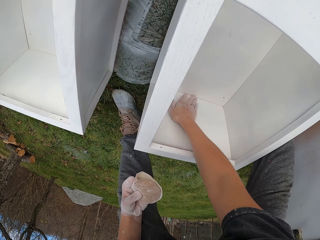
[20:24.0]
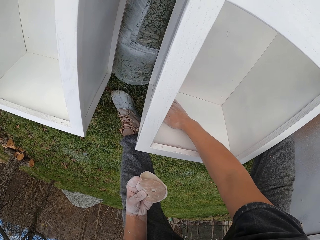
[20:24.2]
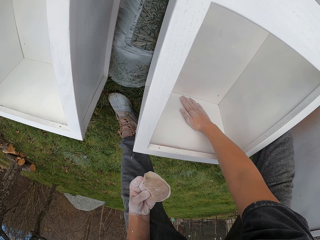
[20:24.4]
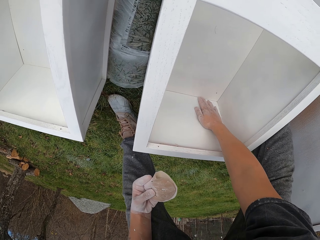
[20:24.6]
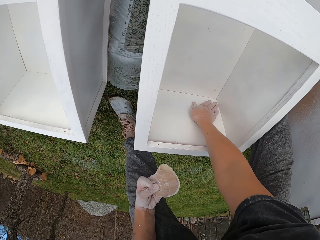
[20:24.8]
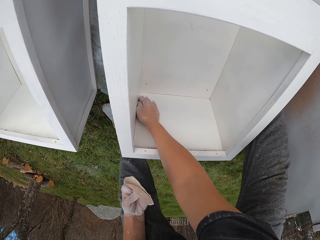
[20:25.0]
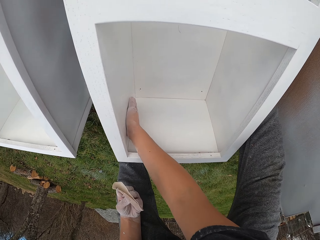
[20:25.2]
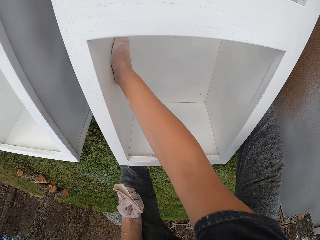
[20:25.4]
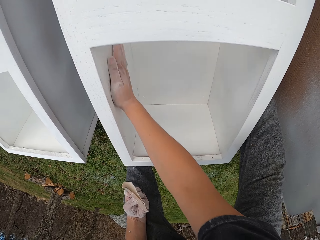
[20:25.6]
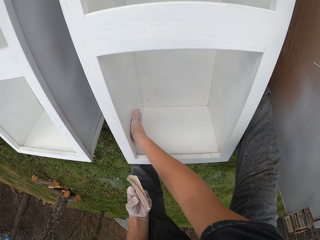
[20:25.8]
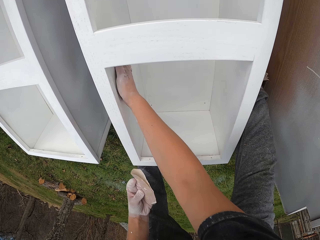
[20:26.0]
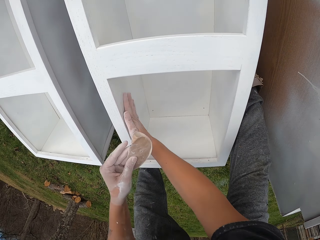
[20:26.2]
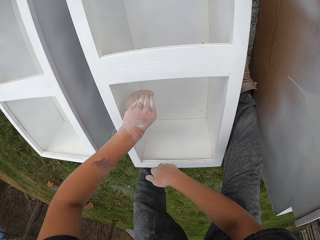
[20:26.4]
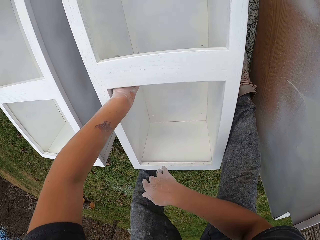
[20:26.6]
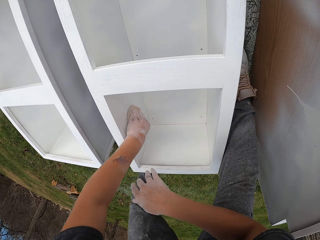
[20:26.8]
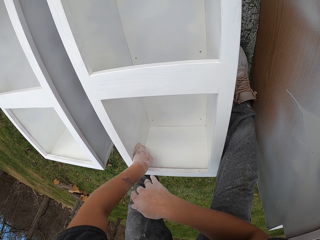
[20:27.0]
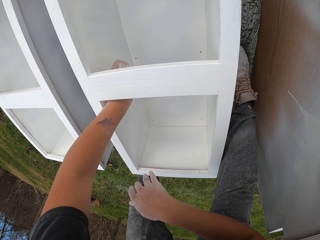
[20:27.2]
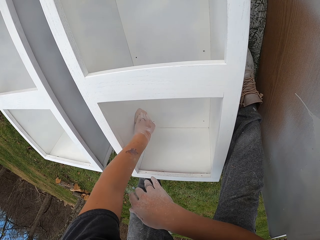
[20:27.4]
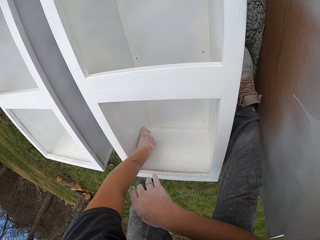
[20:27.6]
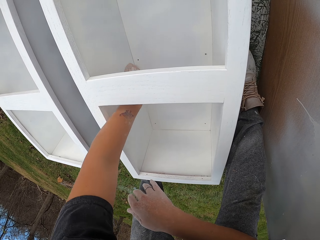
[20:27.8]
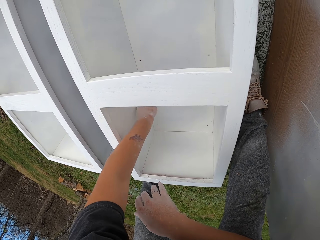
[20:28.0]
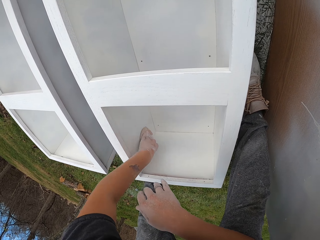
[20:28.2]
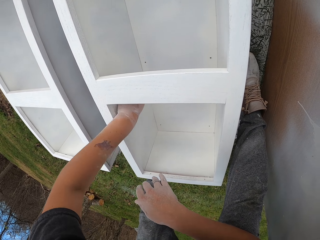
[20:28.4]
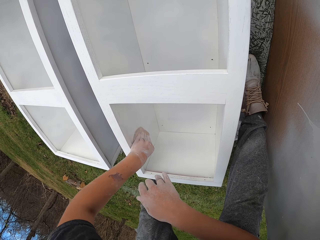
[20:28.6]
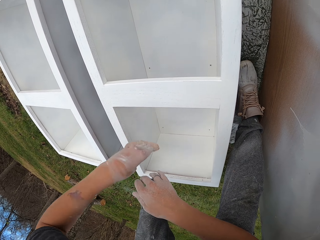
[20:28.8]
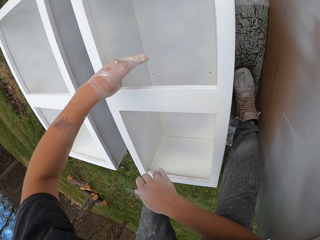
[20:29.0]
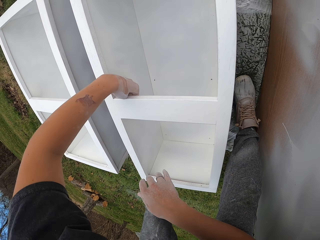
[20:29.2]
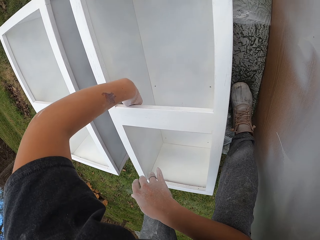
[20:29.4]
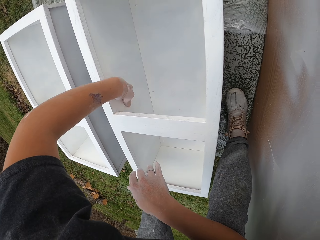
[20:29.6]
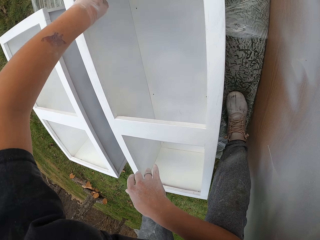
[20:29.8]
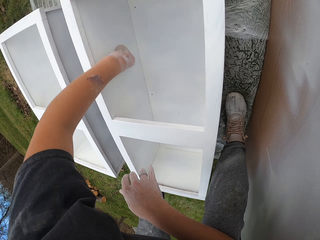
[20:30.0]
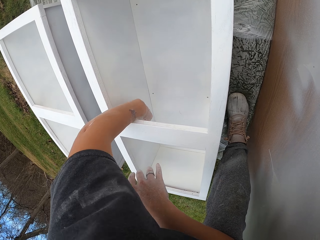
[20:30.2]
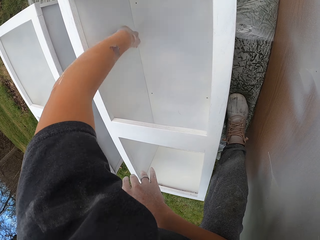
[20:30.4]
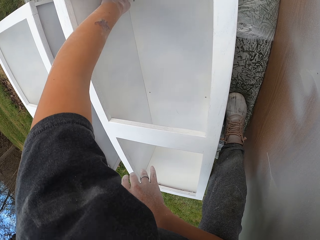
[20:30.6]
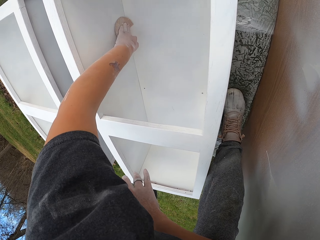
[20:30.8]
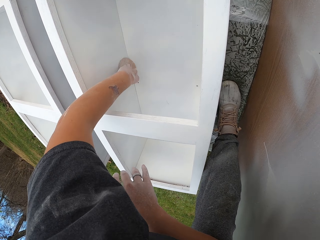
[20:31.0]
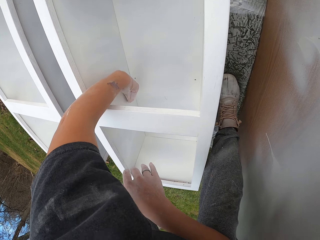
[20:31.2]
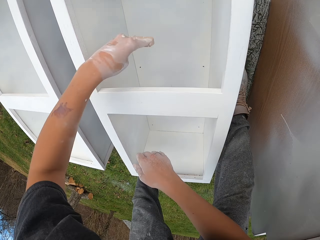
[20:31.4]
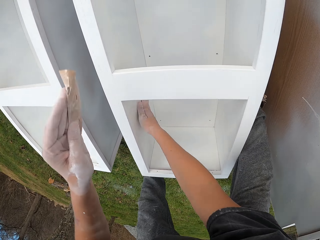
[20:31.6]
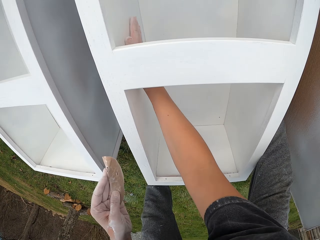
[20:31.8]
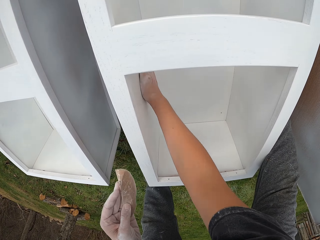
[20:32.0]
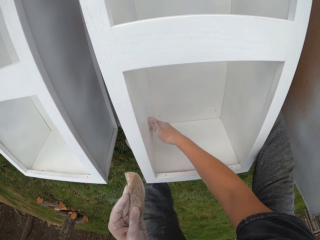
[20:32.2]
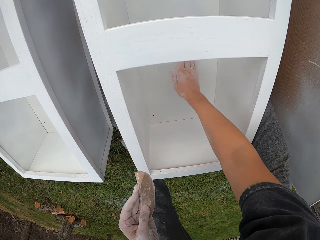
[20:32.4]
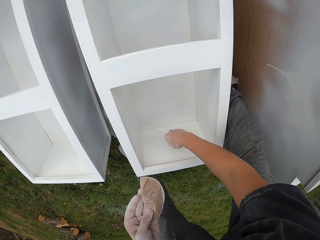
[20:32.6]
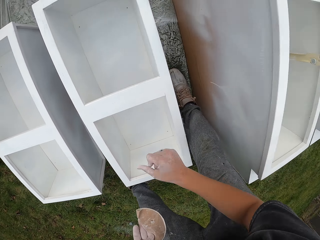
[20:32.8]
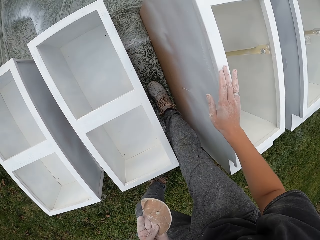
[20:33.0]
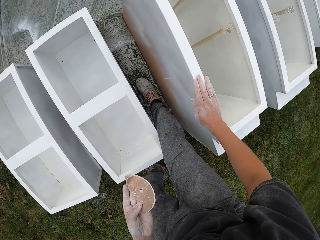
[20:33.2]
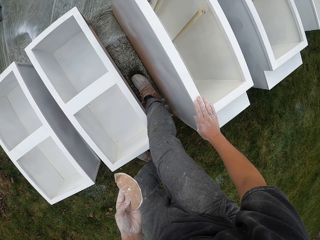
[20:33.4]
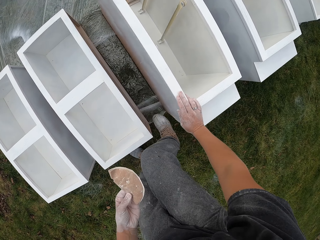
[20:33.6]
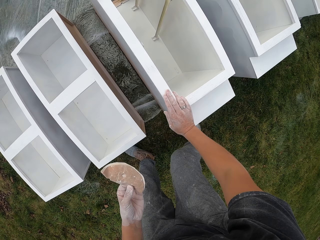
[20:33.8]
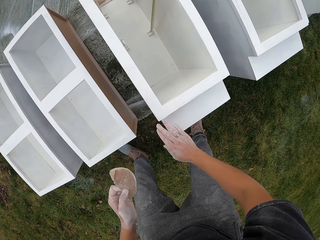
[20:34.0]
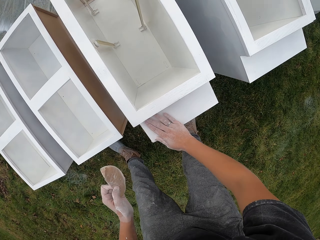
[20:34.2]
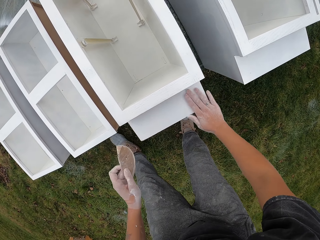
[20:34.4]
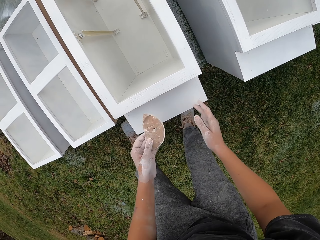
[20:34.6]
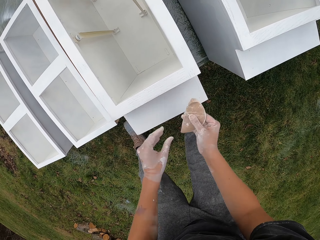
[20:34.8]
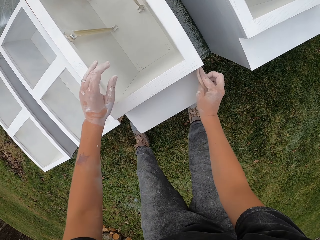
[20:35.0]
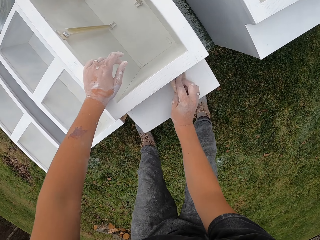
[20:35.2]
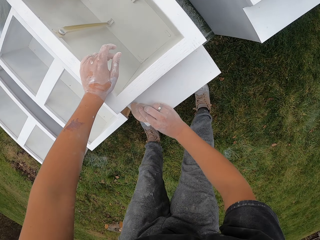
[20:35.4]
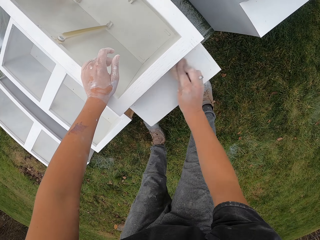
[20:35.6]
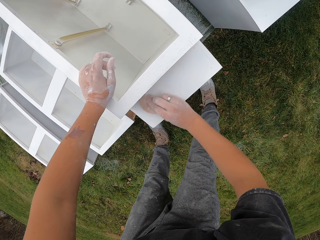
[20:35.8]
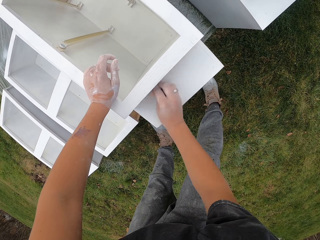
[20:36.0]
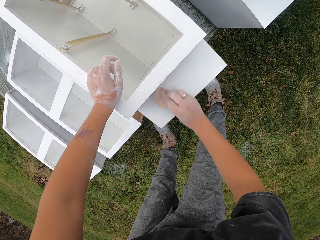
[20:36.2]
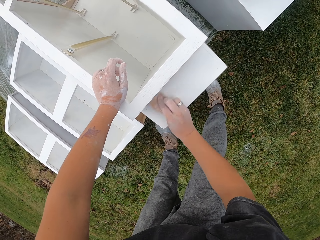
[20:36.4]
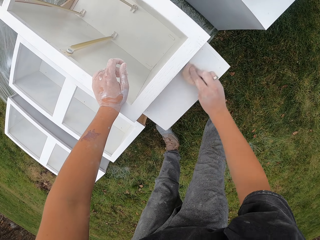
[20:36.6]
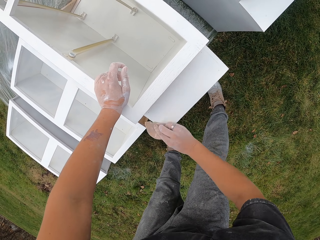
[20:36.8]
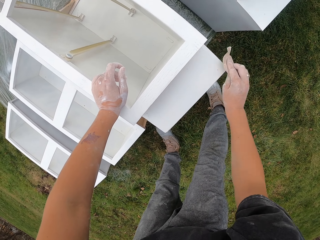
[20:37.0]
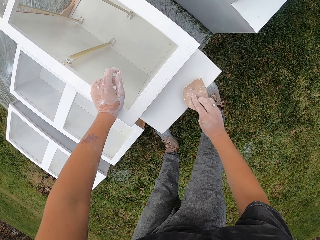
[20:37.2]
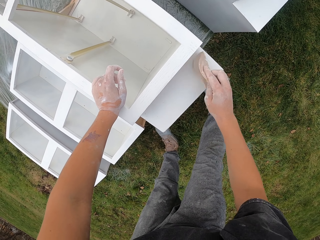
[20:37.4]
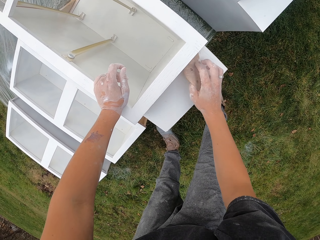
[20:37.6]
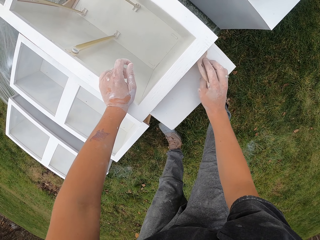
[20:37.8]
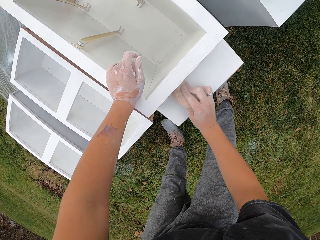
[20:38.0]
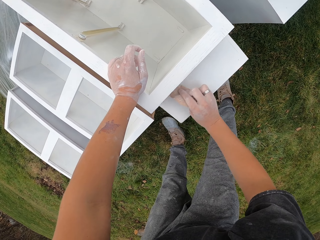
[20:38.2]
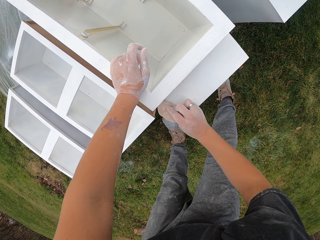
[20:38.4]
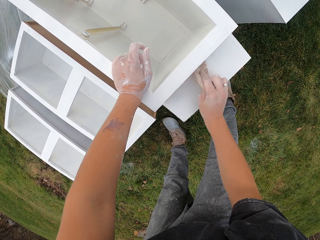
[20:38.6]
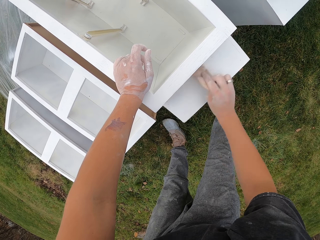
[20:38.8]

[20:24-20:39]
The camera wearer touches the cupboard with the right hand. They wipe the drawer. They smoothen the cupboard with a sandpaper. They touch the cupboard with the right hand and wipe the drawer. They lift the right hand. They make a step. They touch the cupboard. They transfer the sandpaper to the right hand. They smoothen the cupboard with the sandpaper.

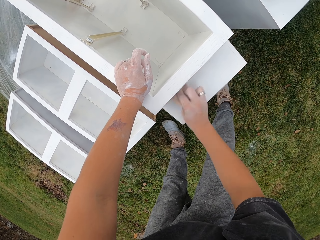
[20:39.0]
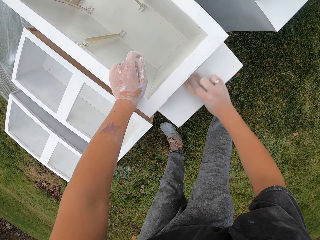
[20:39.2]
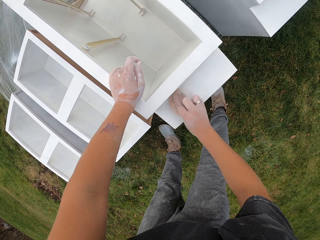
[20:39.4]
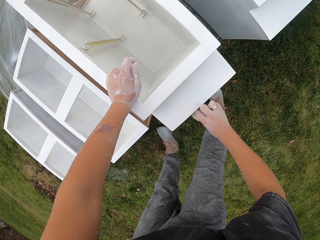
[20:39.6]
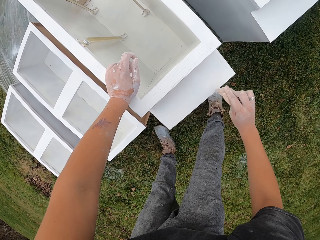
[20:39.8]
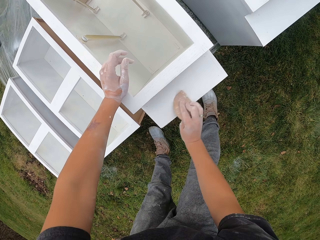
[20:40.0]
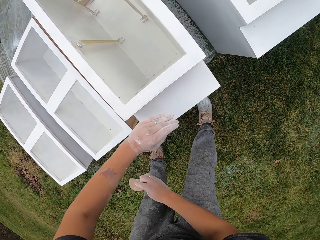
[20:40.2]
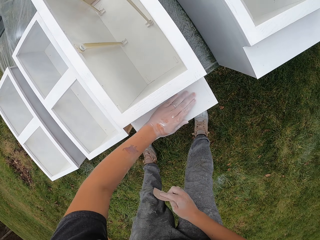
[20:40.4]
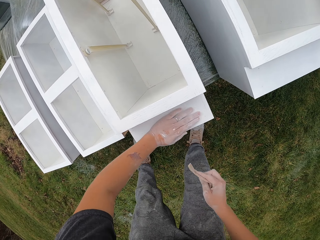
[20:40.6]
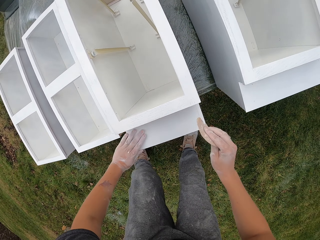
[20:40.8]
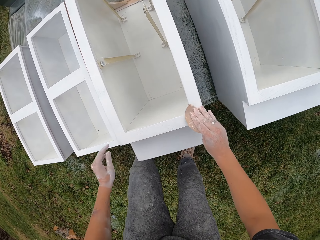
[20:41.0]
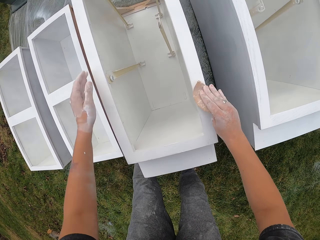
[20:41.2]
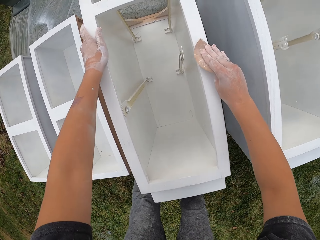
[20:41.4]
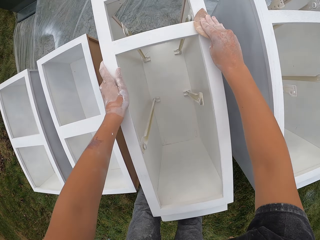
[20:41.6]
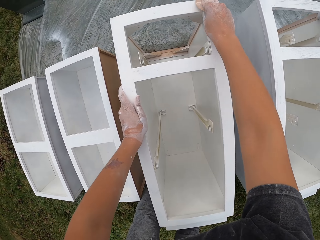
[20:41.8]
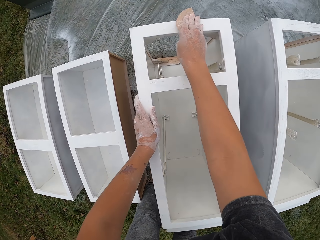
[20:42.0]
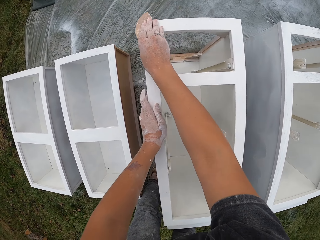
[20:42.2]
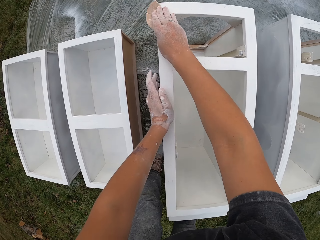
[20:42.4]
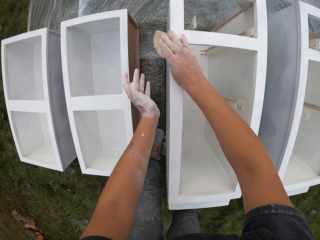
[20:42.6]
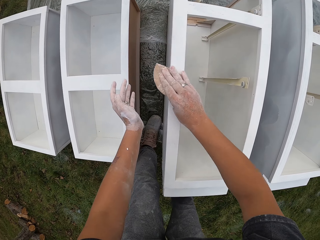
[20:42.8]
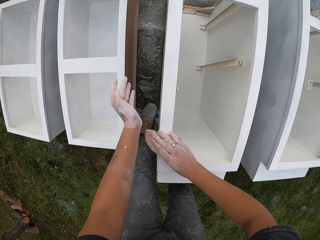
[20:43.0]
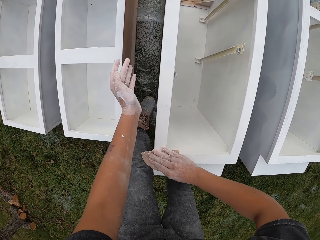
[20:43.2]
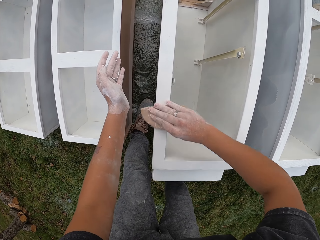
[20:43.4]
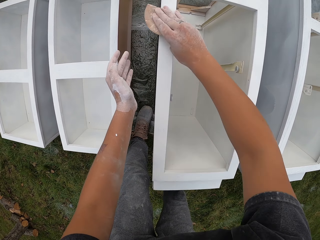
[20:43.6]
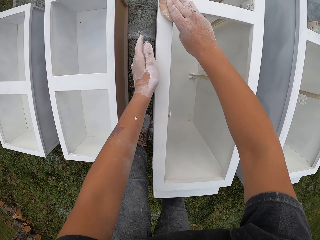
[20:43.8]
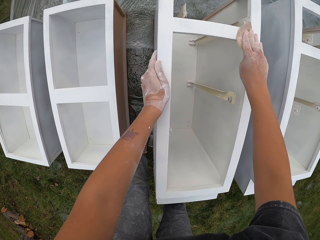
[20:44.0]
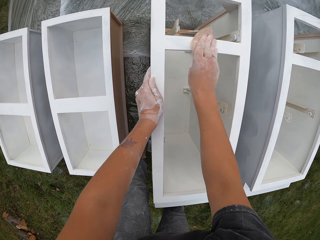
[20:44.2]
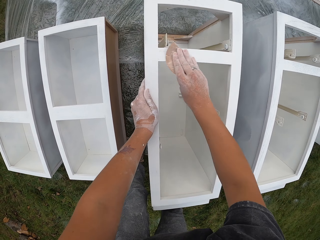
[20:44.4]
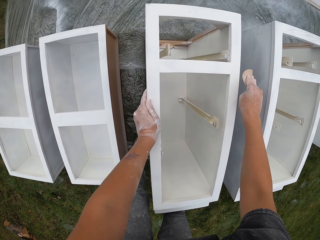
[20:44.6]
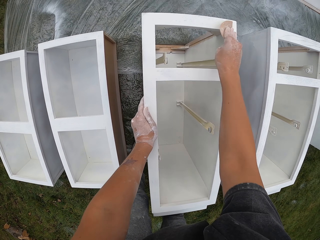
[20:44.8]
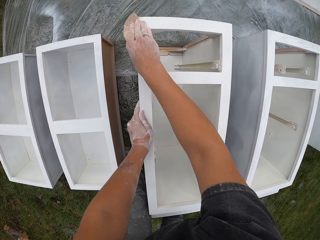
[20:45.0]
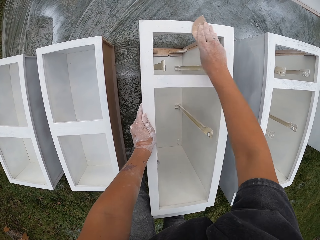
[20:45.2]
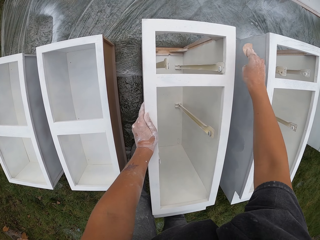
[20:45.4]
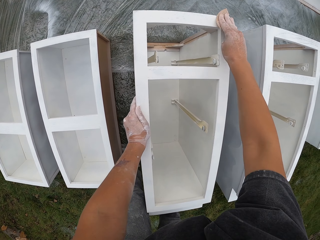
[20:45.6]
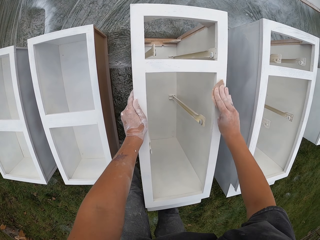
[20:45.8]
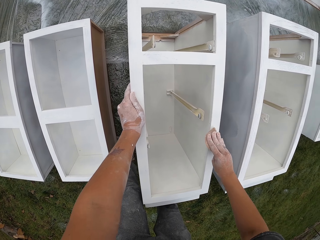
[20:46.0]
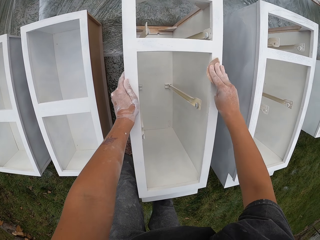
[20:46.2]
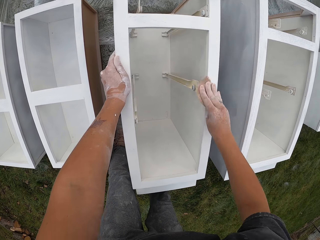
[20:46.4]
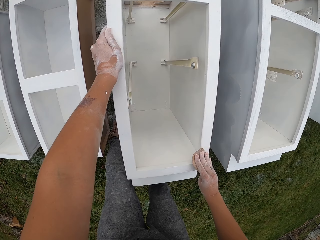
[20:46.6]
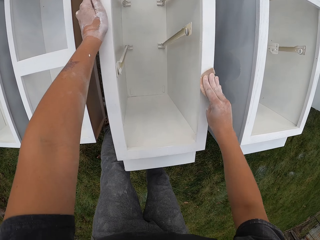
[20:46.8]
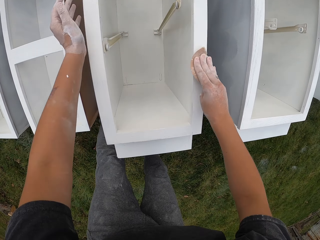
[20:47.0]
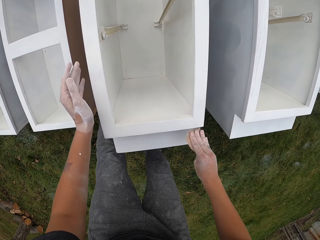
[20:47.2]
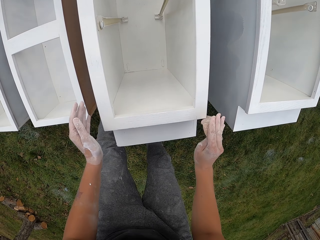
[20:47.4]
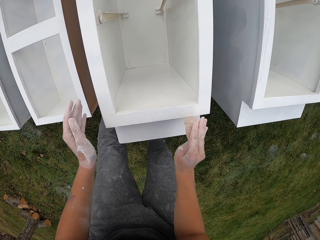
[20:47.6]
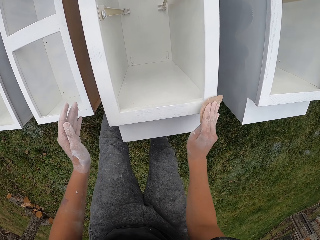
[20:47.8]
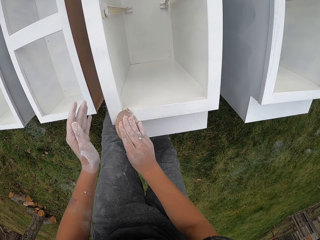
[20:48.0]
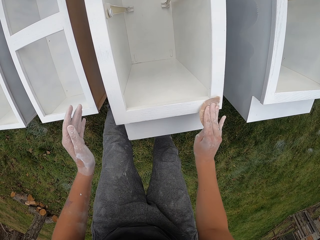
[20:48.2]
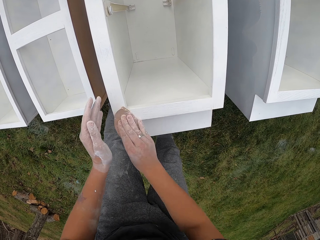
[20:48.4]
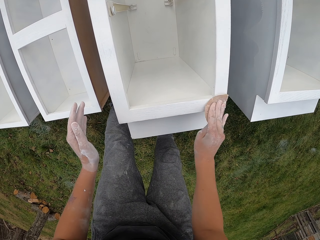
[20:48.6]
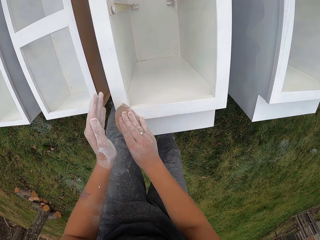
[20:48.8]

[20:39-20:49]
The camera wearer moves the left hand. They wipe the drawer. They touch the cupboard with the right hand. They smoothen the cupboard with a sandpaper.
